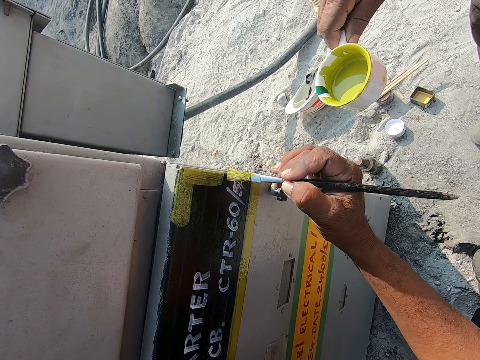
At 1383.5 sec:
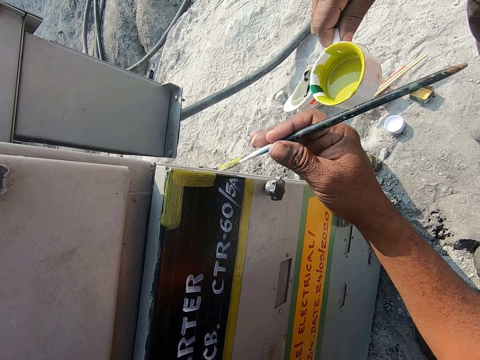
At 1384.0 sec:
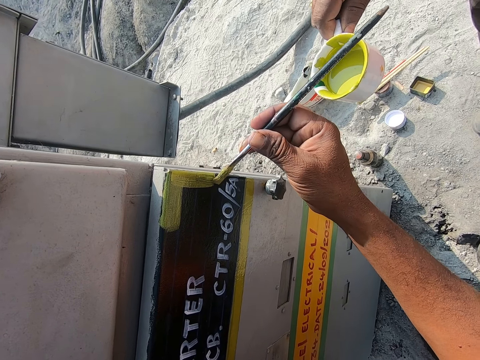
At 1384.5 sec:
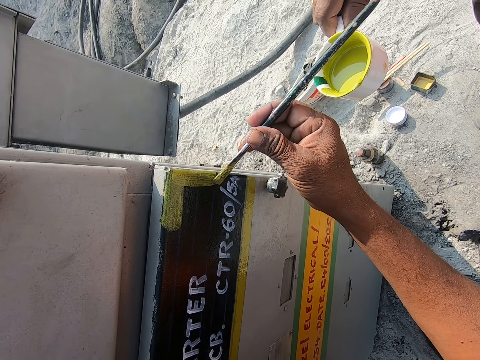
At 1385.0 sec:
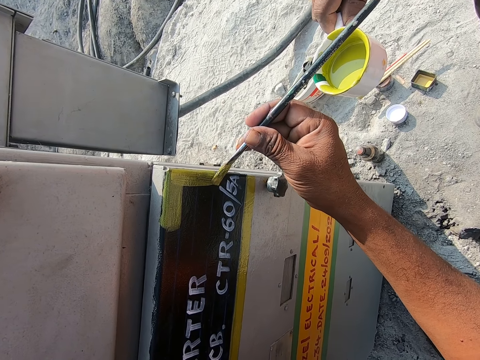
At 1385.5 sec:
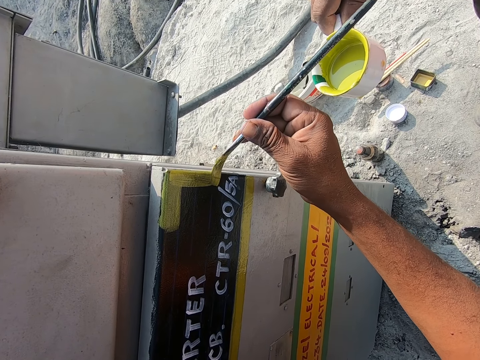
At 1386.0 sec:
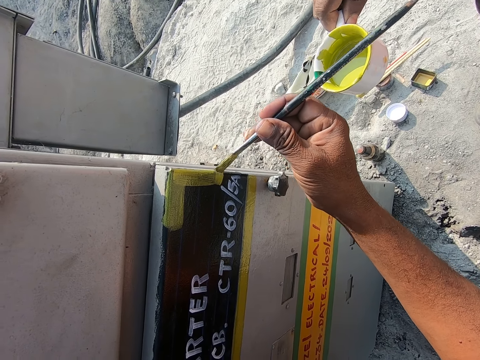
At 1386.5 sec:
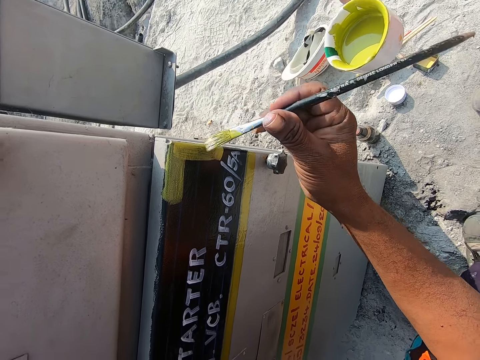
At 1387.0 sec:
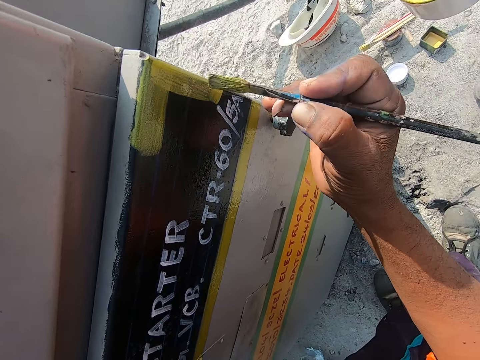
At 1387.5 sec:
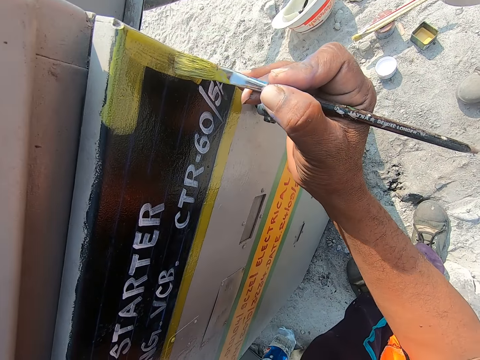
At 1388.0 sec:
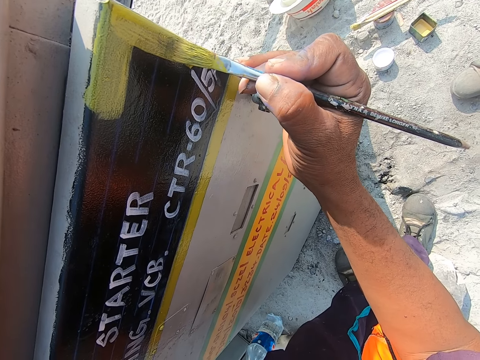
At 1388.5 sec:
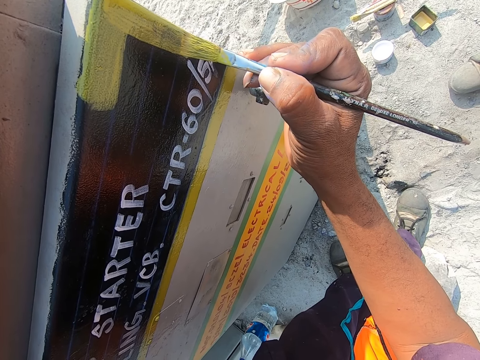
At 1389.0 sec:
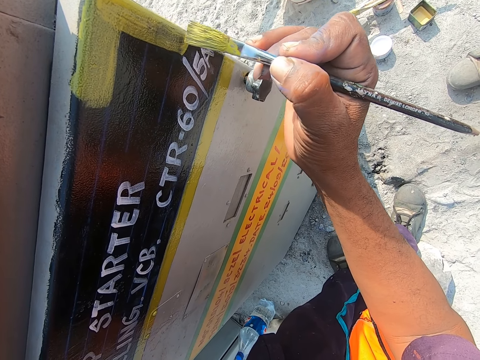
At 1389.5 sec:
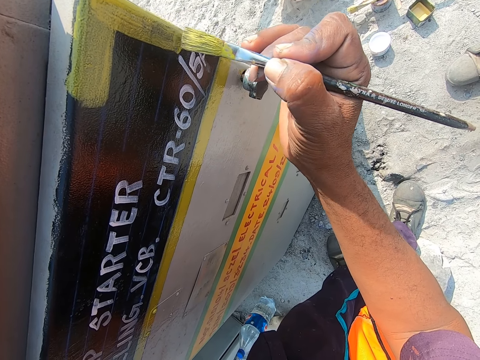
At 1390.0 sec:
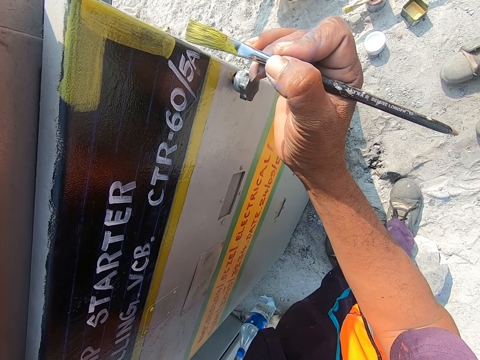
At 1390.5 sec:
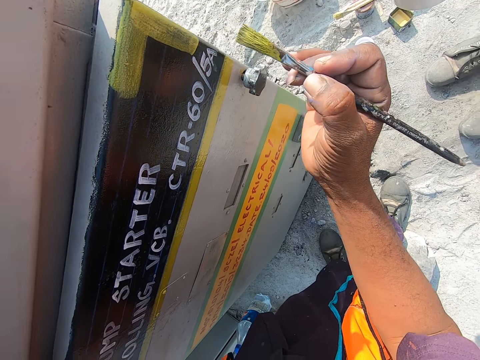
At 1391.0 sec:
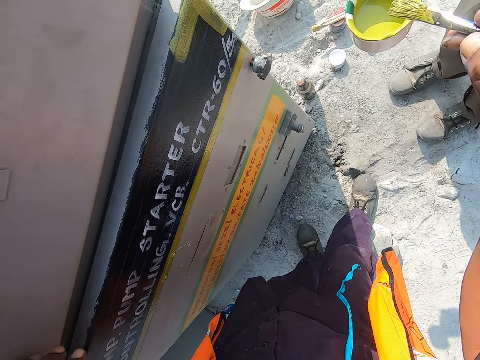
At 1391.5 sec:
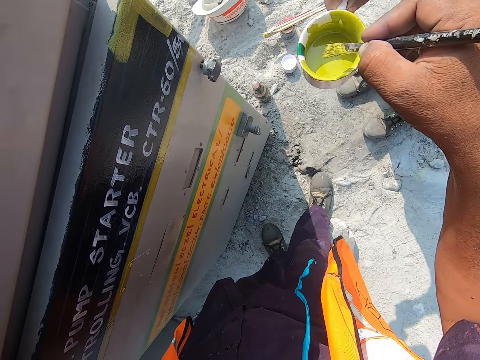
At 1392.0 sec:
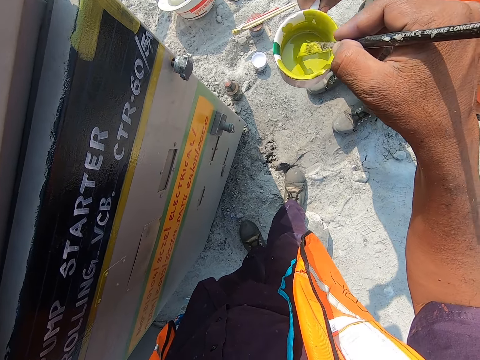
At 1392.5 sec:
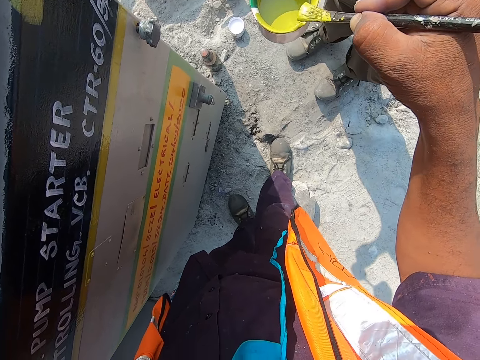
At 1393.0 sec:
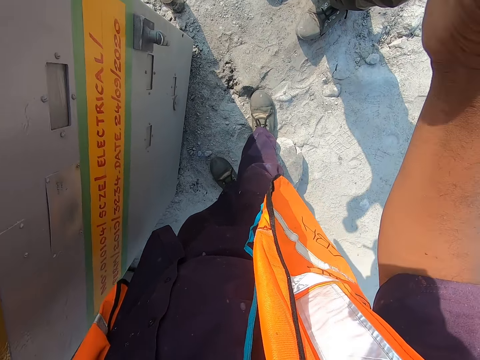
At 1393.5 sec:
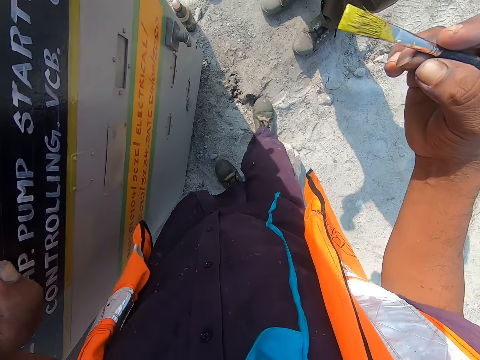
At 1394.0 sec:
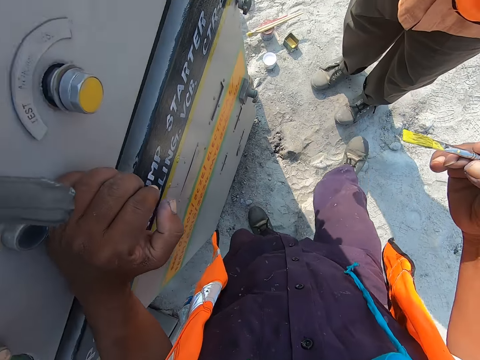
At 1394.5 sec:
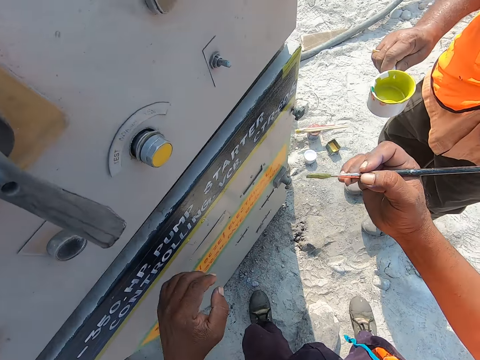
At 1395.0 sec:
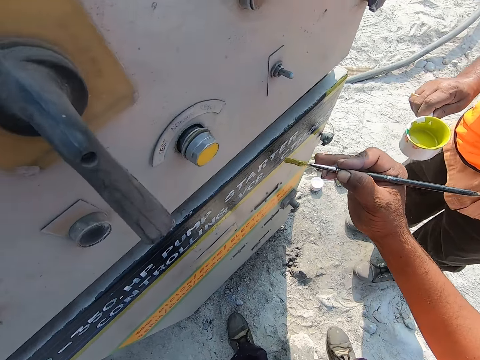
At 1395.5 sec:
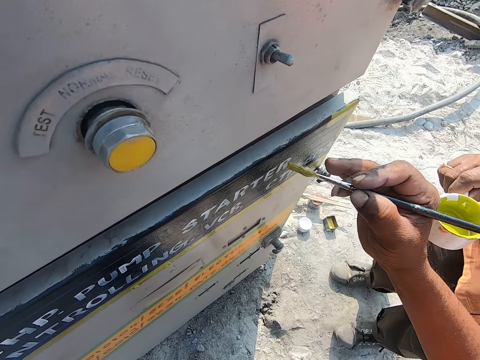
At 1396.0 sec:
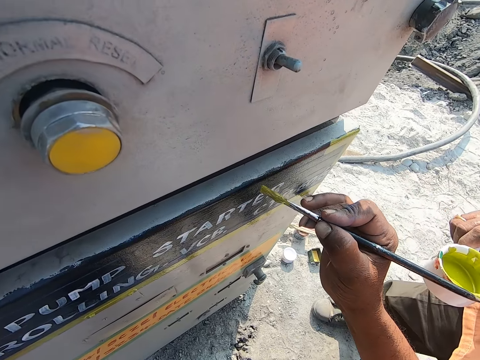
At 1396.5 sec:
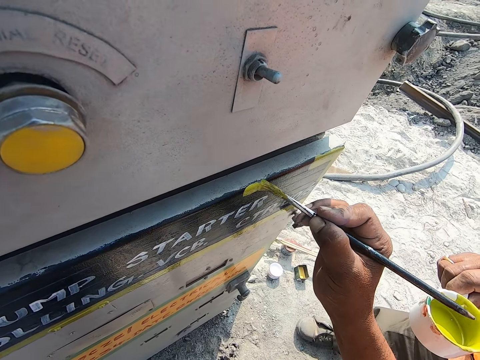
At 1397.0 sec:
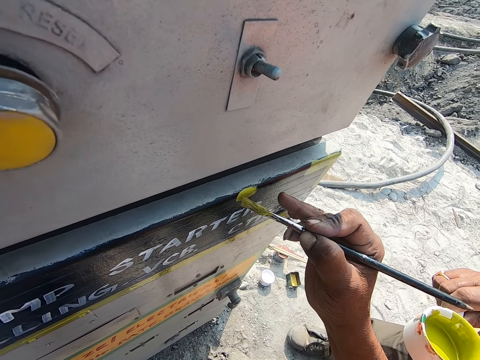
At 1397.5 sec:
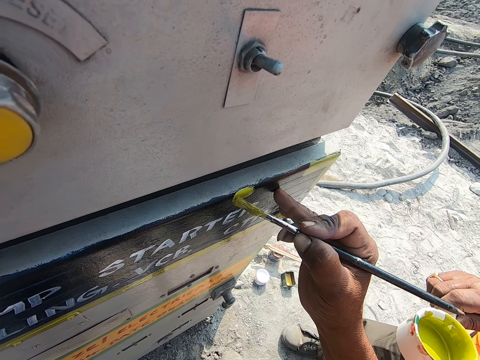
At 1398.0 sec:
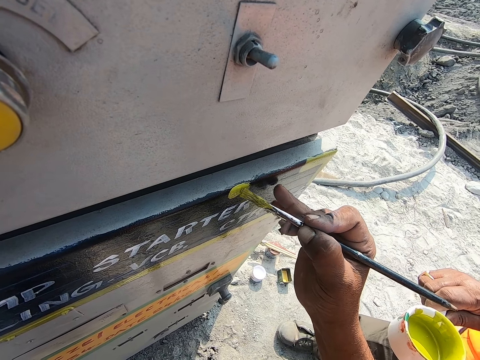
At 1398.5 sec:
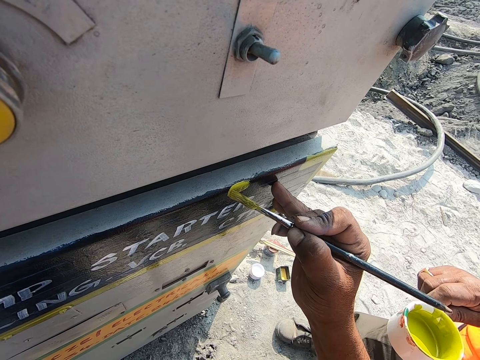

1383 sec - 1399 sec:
The camera wearer paints a board. They pick the paint. They dip the paint brush in the paint. They remove the paint brush from the container. They paint the metal with the paint brush.

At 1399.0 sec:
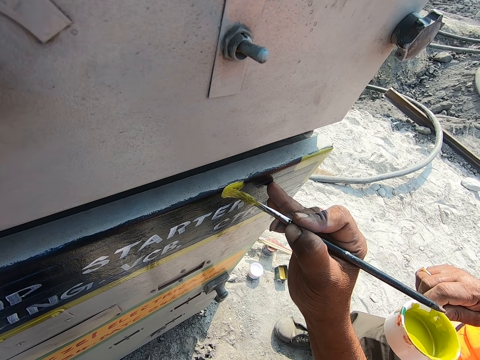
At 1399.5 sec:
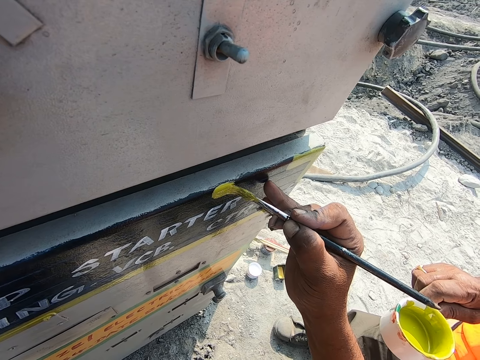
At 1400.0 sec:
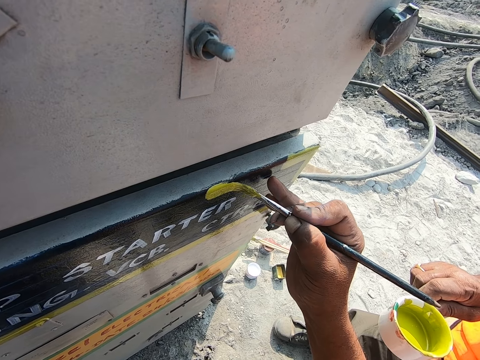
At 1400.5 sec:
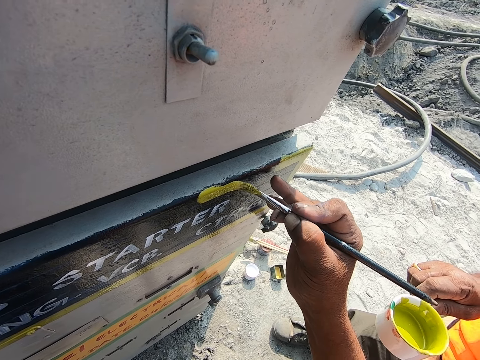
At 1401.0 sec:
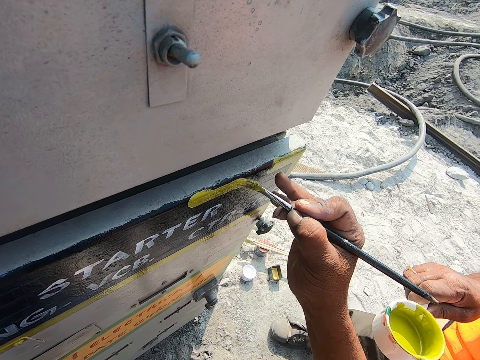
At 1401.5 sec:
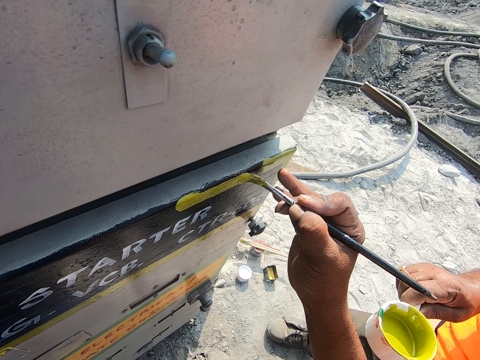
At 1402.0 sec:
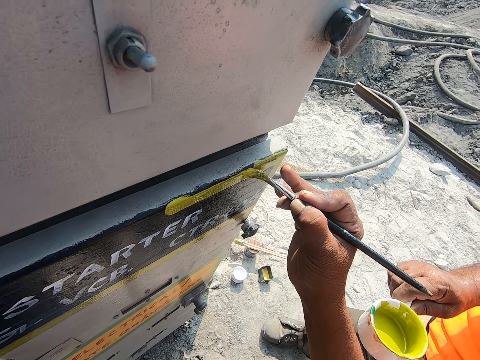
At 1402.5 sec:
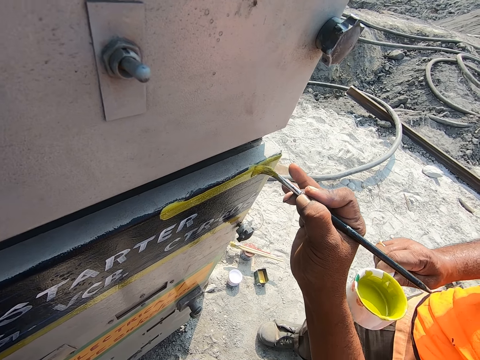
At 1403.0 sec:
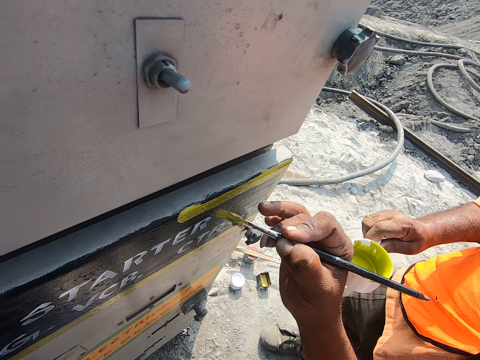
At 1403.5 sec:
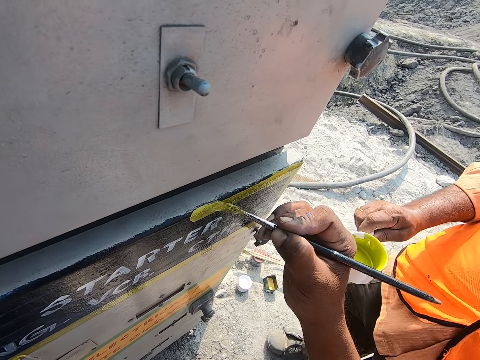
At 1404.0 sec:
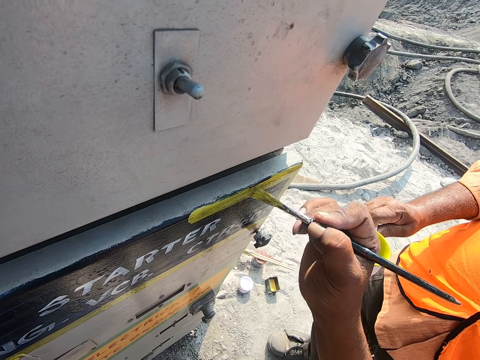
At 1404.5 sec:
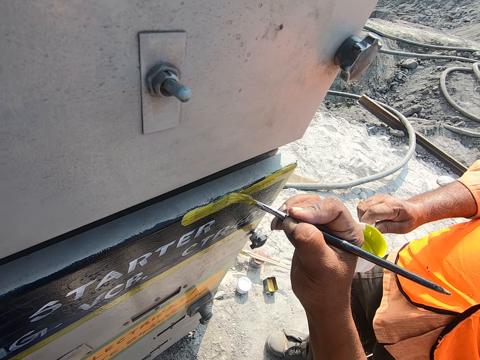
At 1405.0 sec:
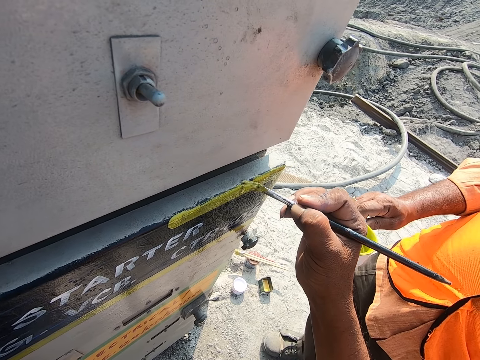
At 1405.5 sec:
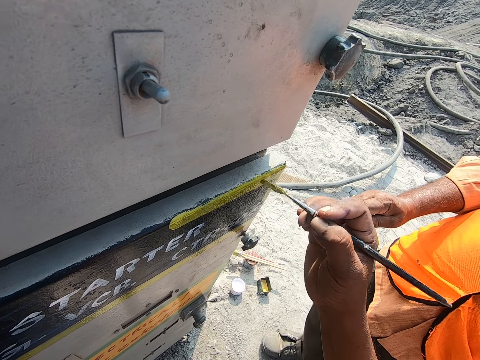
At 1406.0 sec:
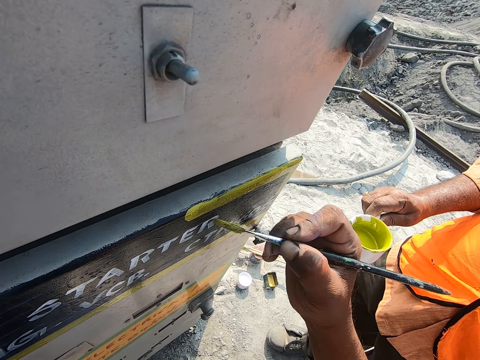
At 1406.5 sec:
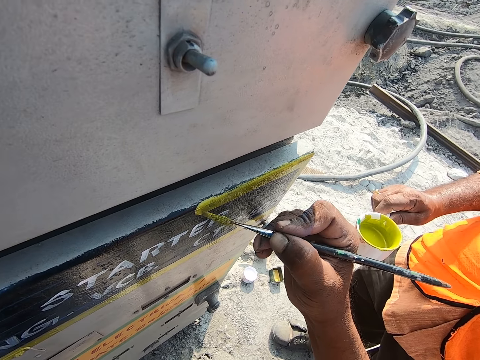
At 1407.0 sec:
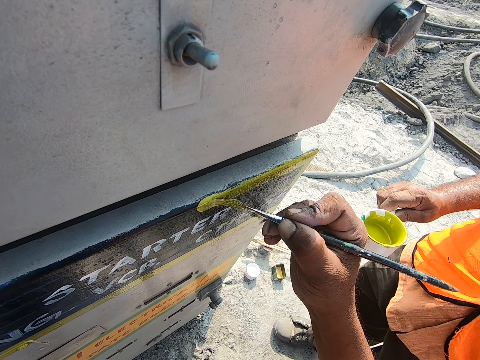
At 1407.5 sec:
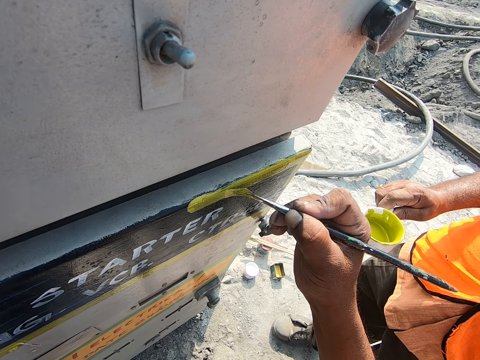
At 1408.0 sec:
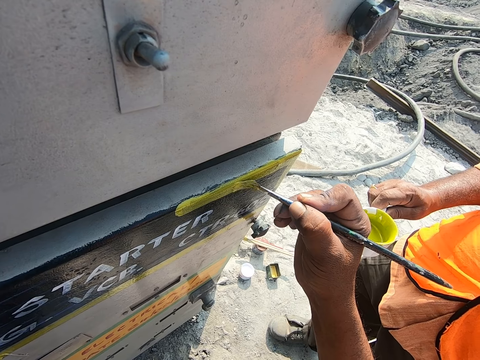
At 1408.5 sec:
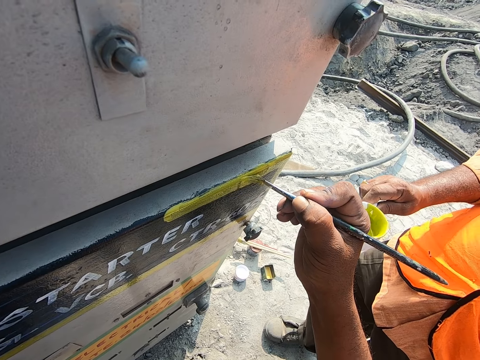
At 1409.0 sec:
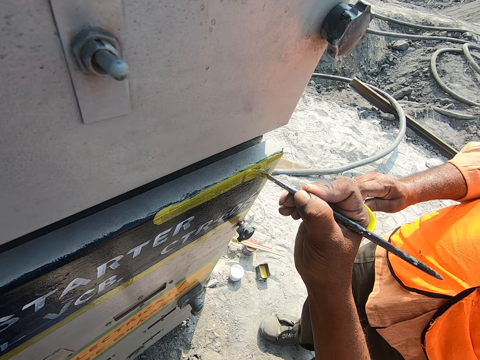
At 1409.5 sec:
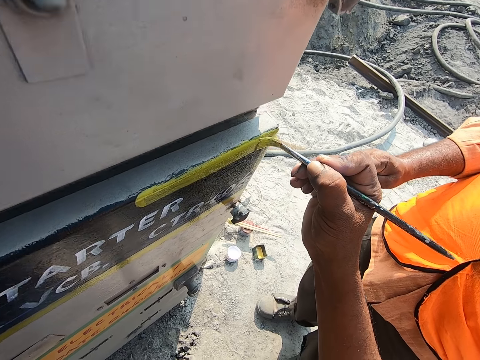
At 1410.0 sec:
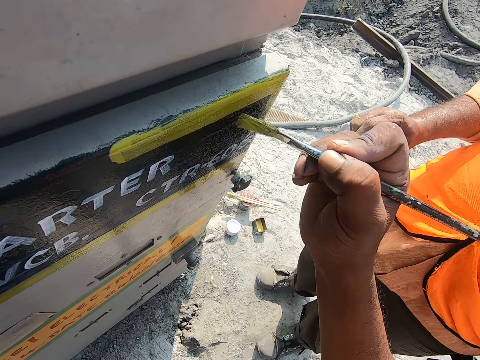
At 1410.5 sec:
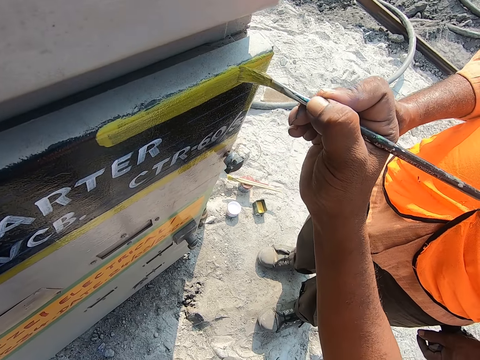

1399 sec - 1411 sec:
The camera wearer paints a board.
